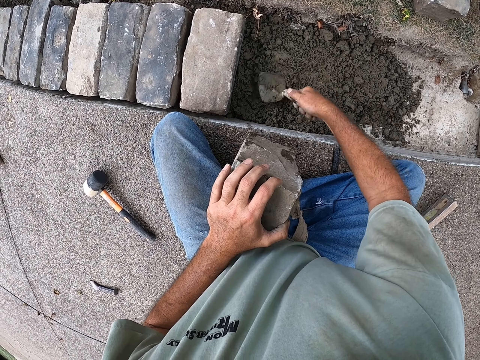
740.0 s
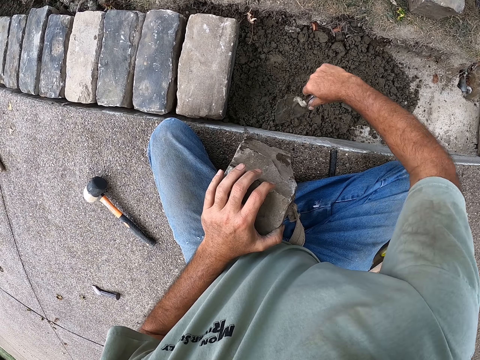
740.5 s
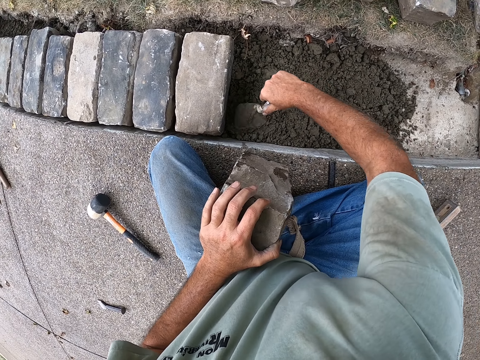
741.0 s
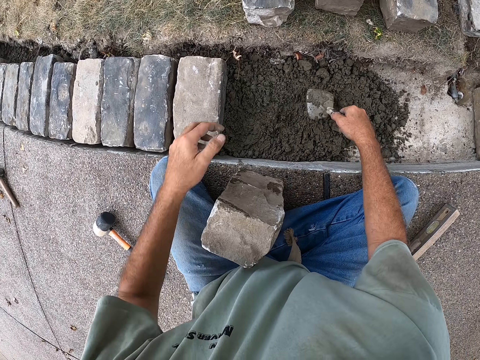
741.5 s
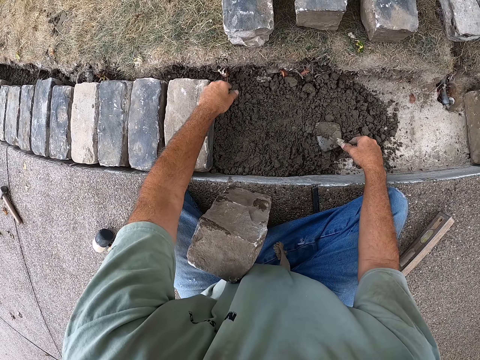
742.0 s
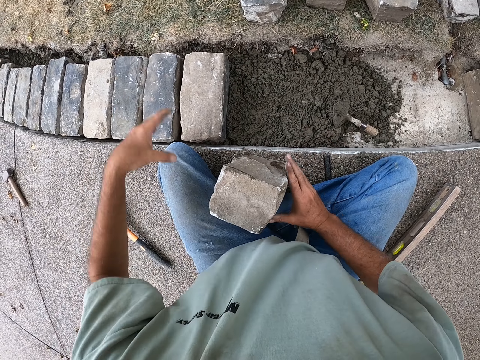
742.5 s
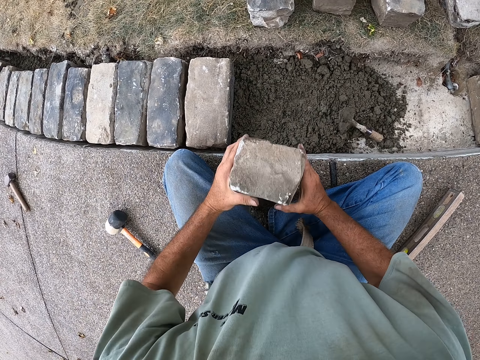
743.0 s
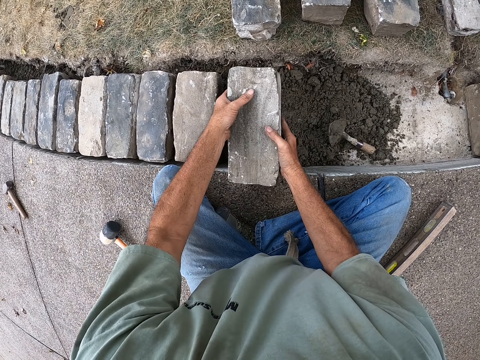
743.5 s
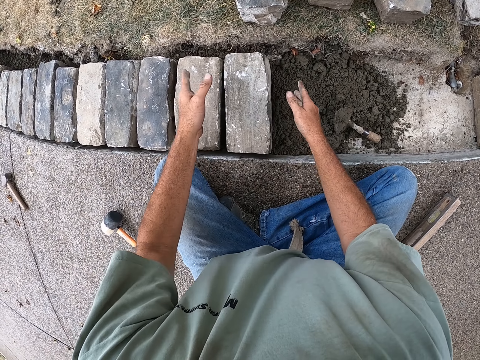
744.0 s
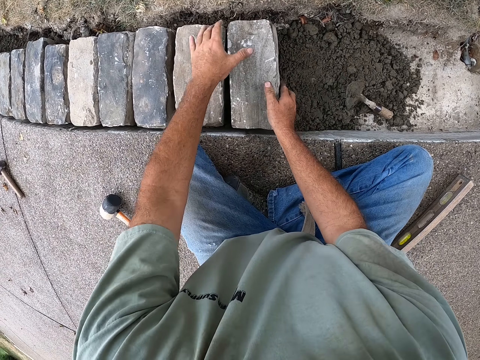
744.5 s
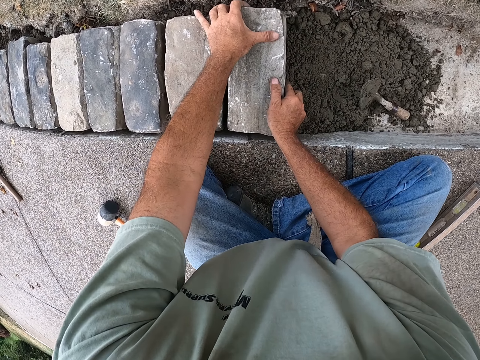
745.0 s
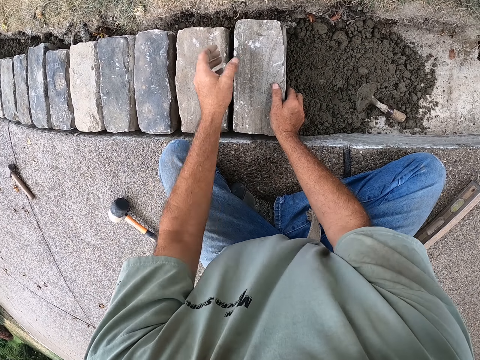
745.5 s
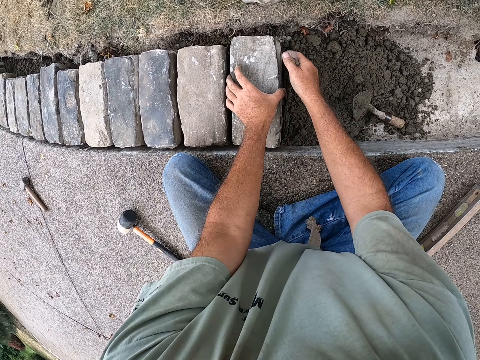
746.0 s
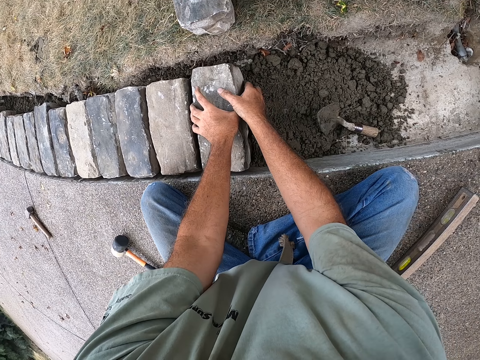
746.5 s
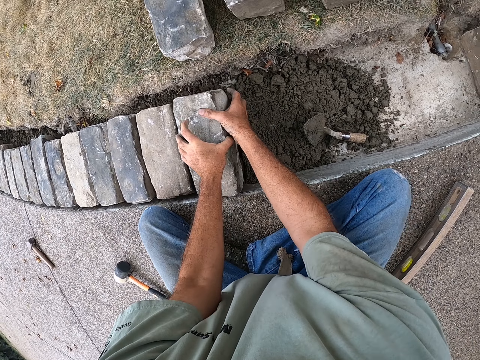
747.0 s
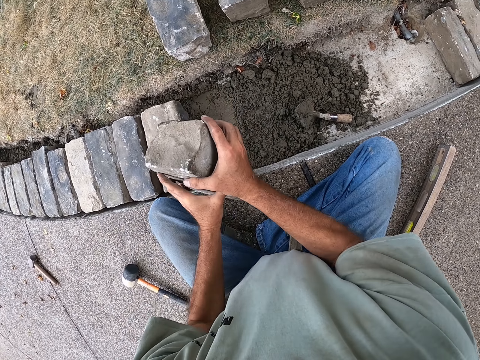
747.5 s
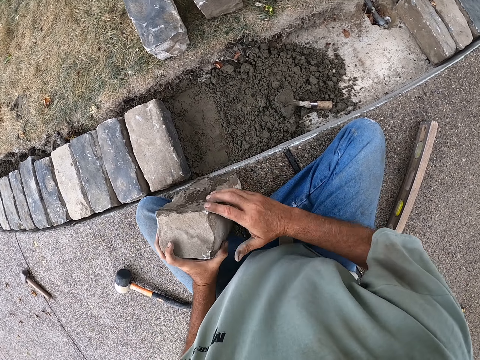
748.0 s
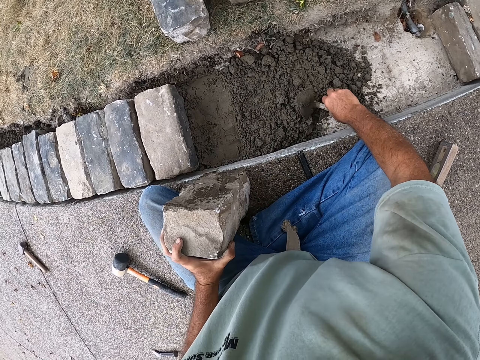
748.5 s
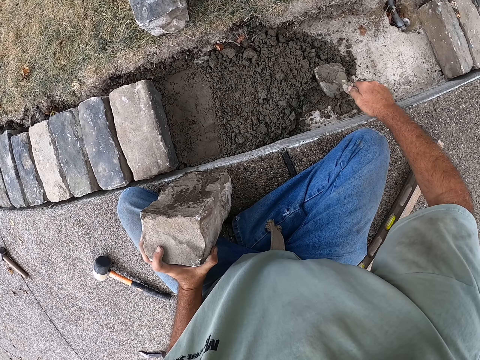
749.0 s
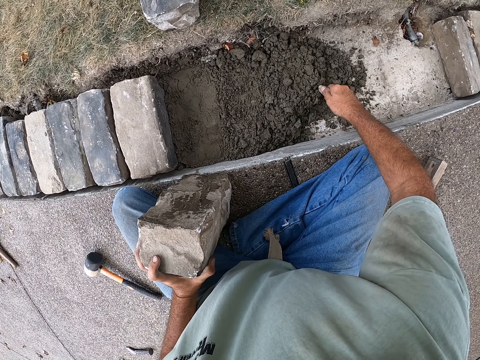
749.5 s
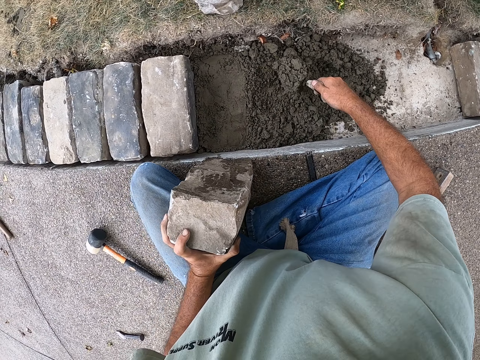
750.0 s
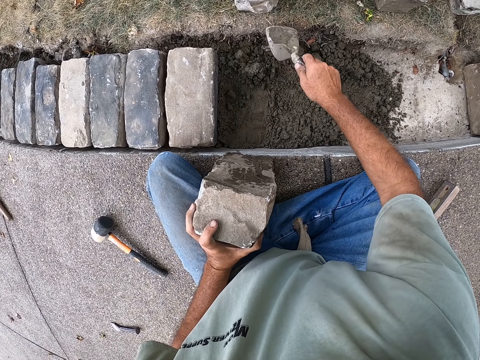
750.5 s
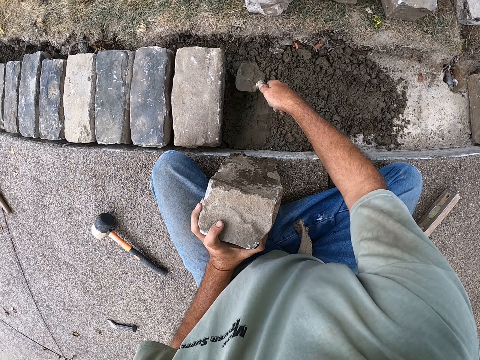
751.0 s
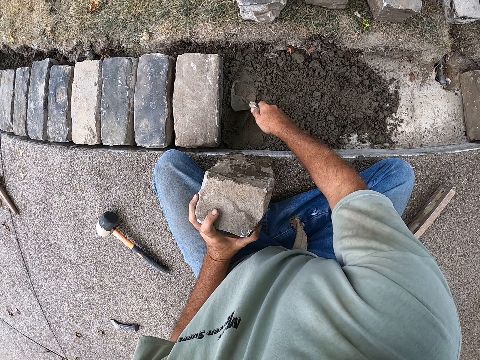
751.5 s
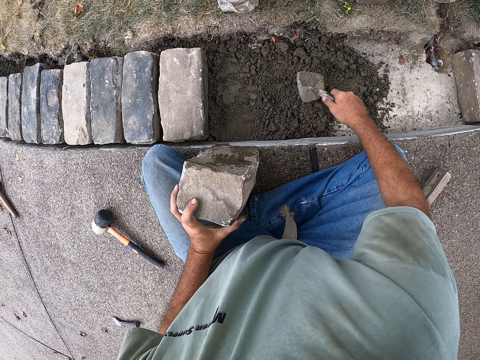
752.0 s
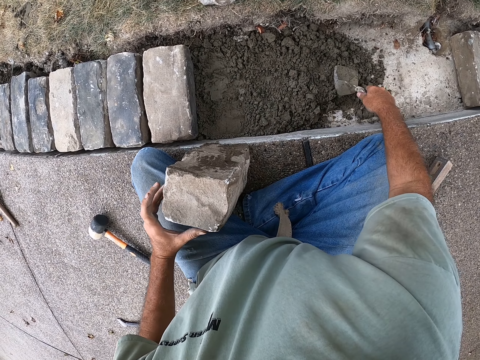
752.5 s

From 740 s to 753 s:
The camera wearer puts the trowel on the sand. They hold the brick, put the brick on the sand, and fix the brick with hands. They pick the brick from the sand and hold the brick. They hold the trowel, spread the sand with the trowel, scoop the sand, and put the sand aside.

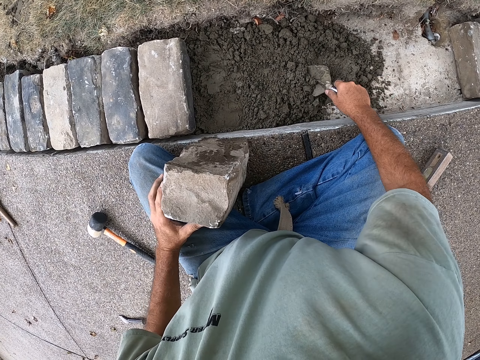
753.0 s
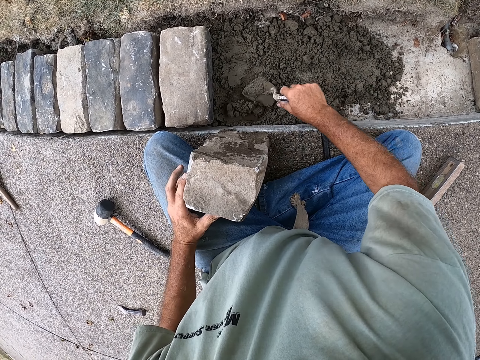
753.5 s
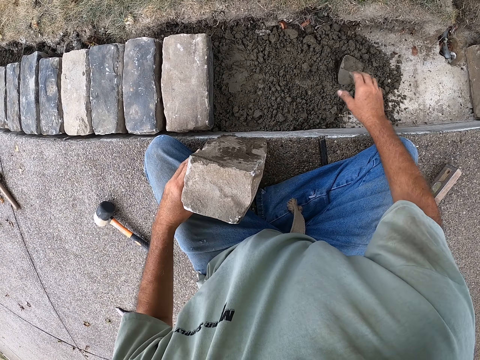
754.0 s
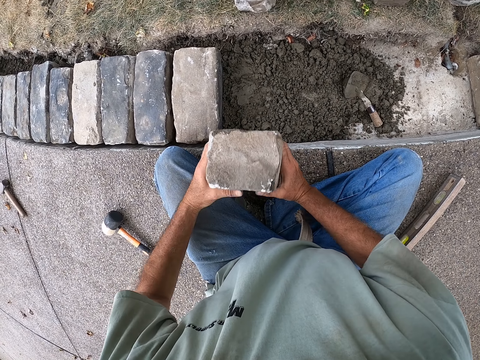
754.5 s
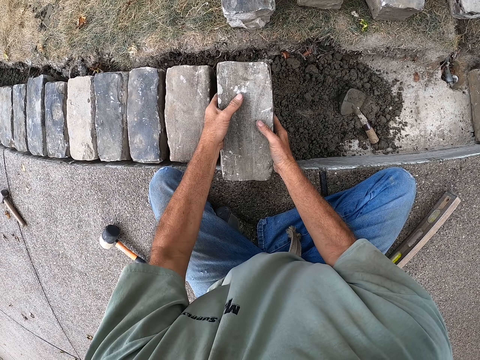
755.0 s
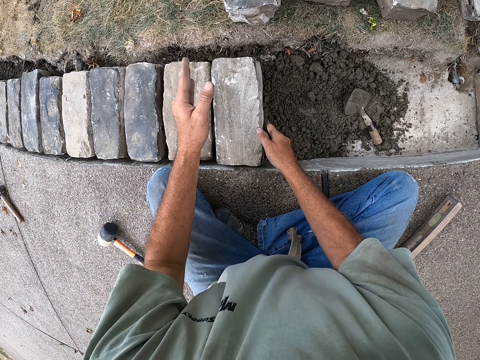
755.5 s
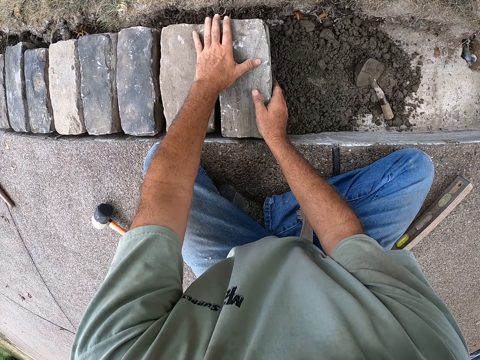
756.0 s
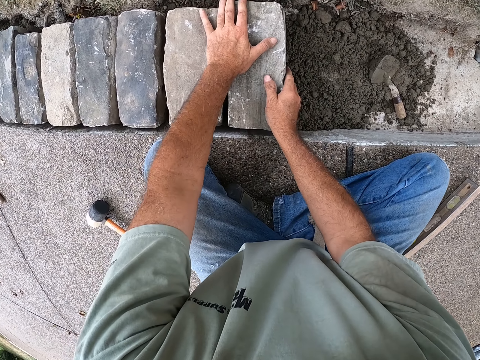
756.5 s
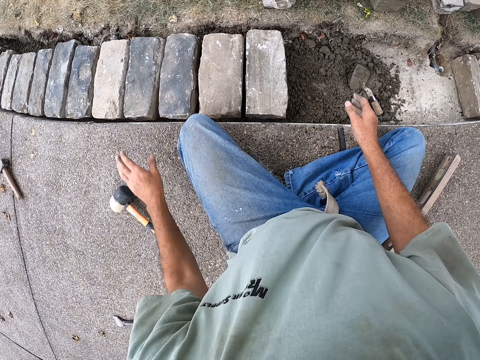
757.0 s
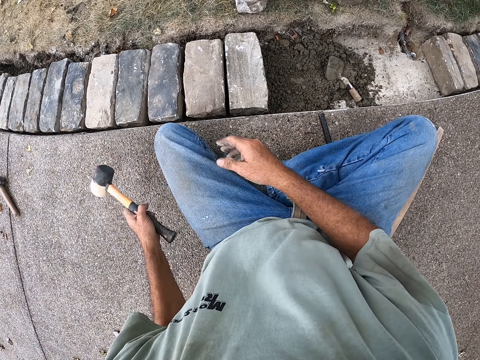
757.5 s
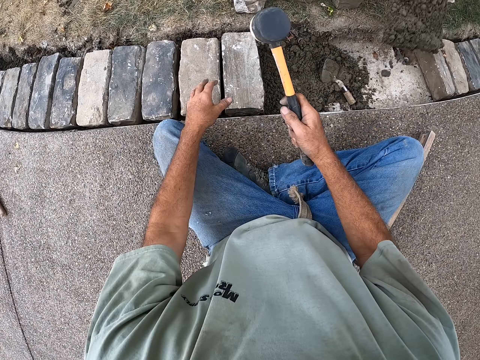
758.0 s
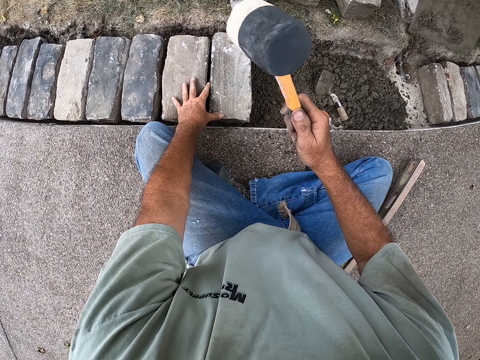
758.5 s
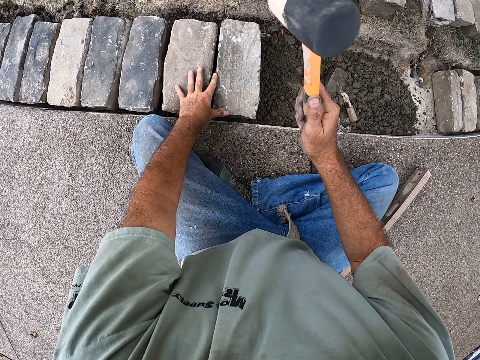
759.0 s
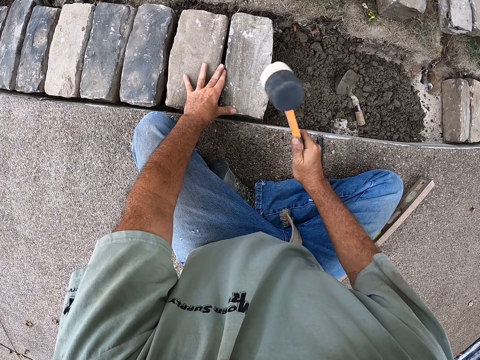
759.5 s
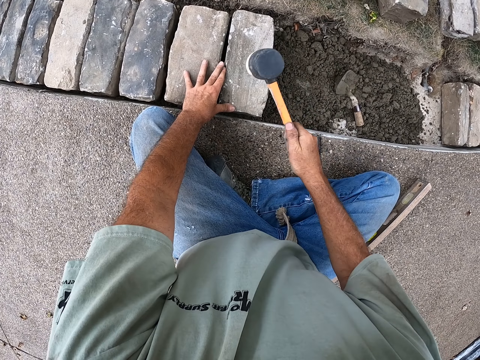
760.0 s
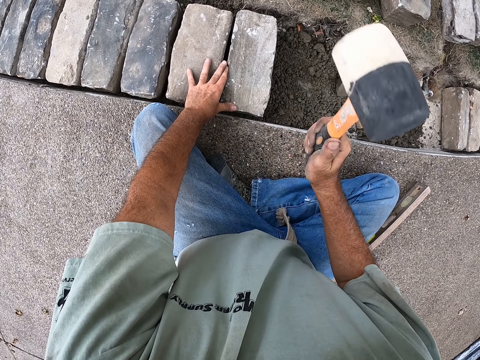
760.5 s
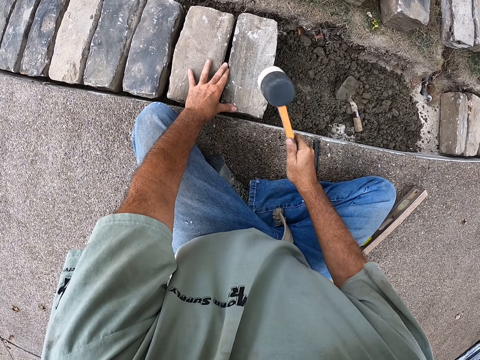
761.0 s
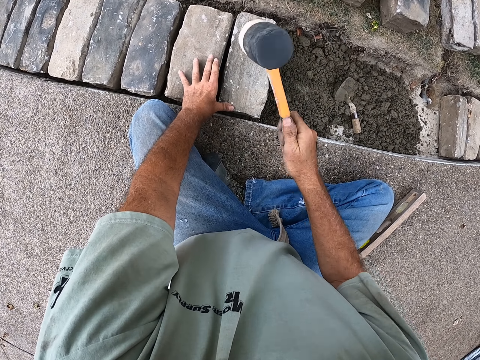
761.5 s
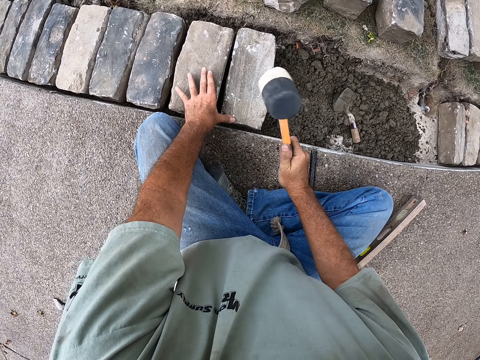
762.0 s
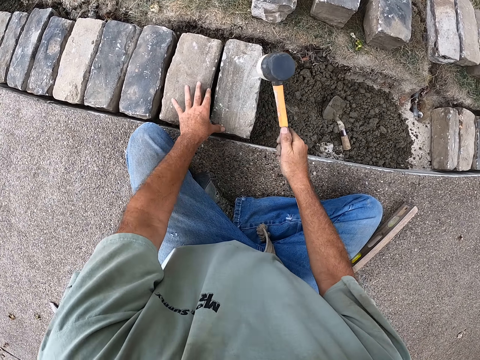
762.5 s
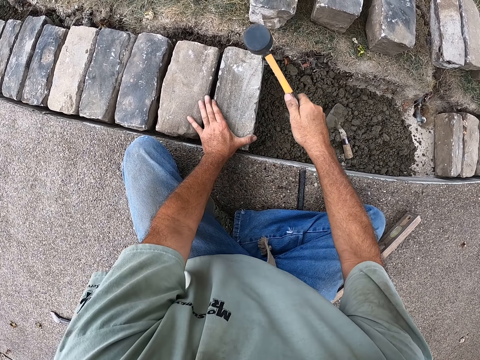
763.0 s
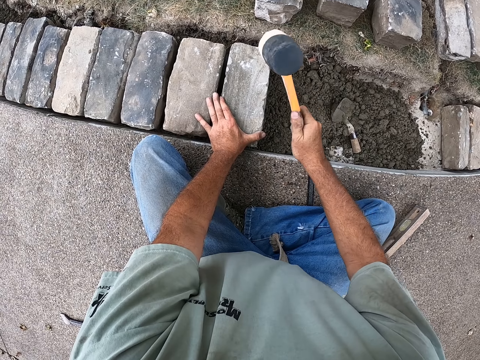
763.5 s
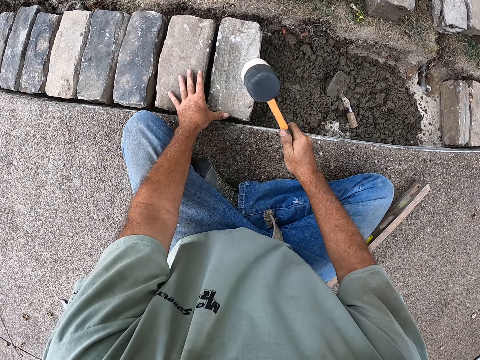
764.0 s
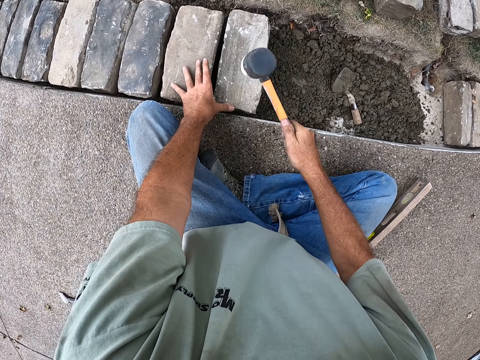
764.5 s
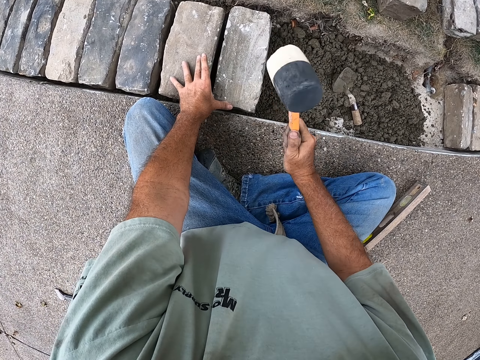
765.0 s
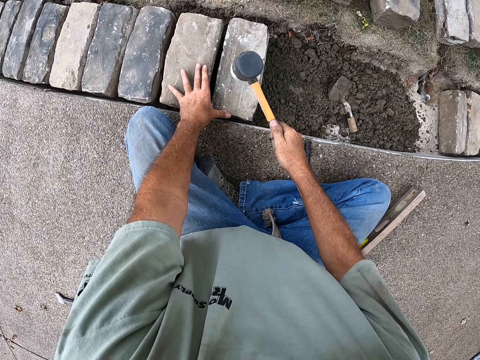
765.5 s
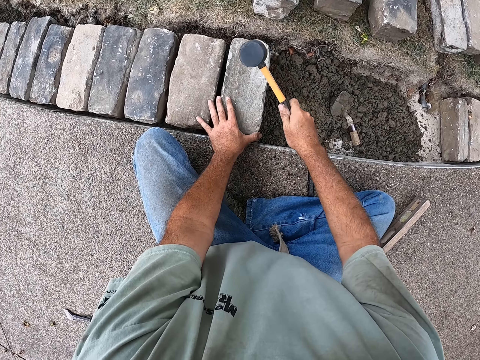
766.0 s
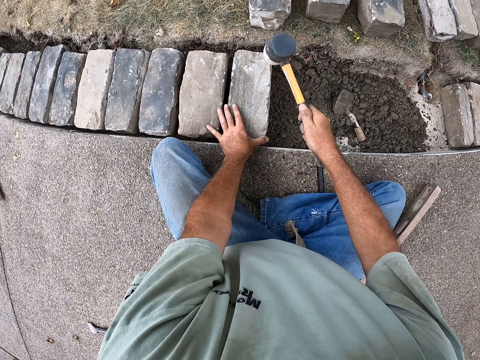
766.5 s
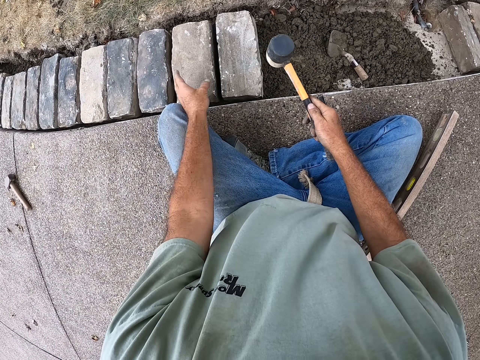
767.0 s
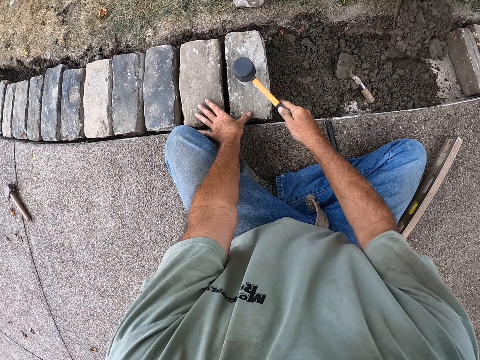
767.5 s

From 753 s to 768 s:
The camera wearer holds the brick, puts the brick on the sand, and fixes the brick with hands. They pick the hammer, hit the brick with the sledge hammer, hold the hammer, and fix the brick with the hammer.
